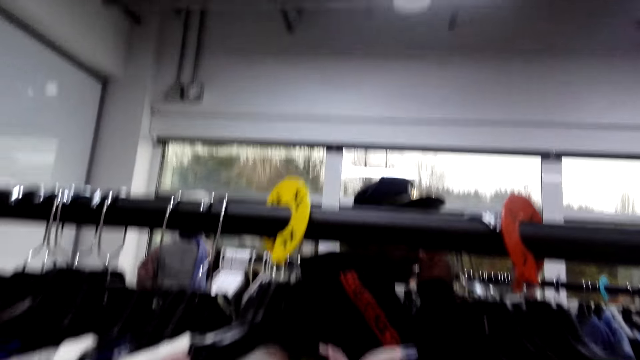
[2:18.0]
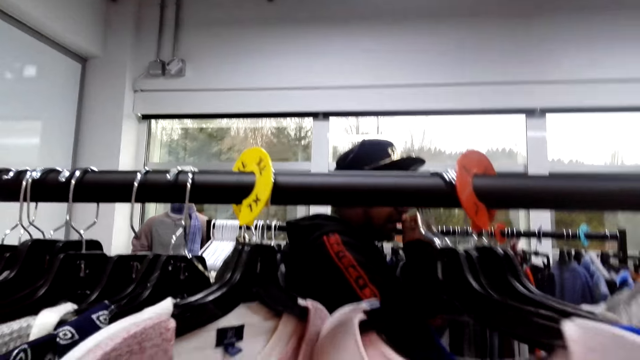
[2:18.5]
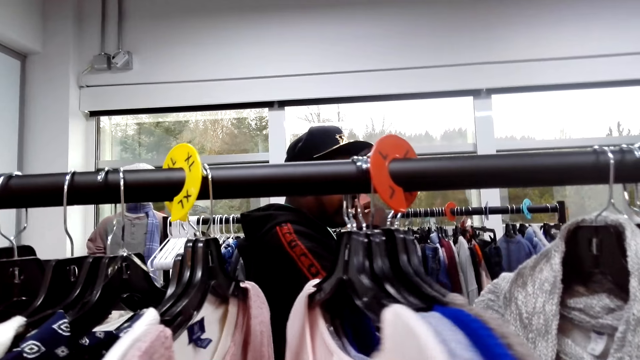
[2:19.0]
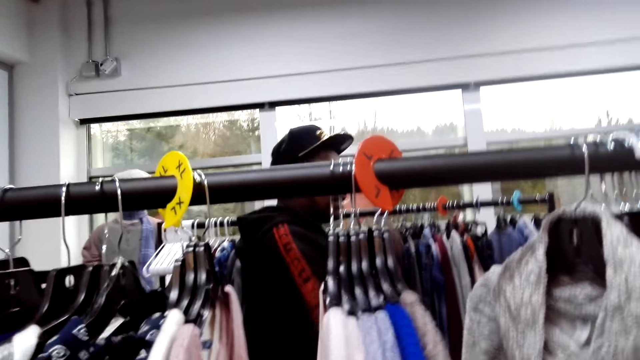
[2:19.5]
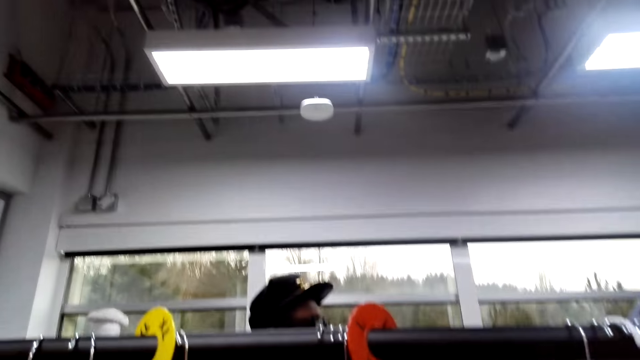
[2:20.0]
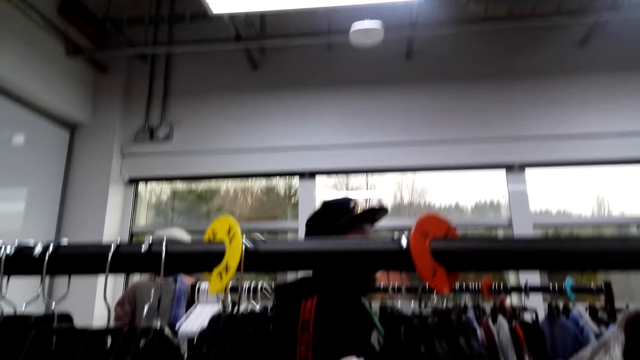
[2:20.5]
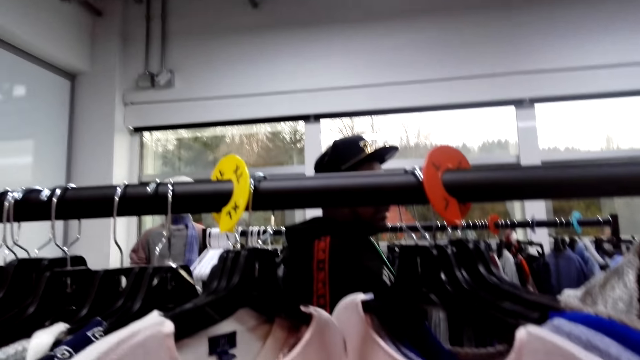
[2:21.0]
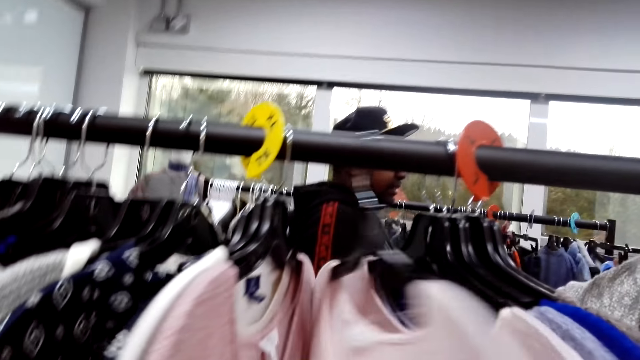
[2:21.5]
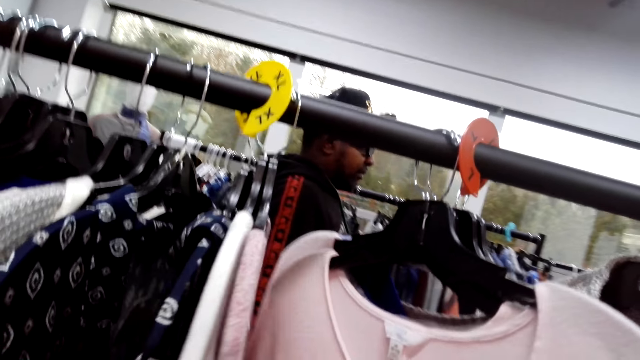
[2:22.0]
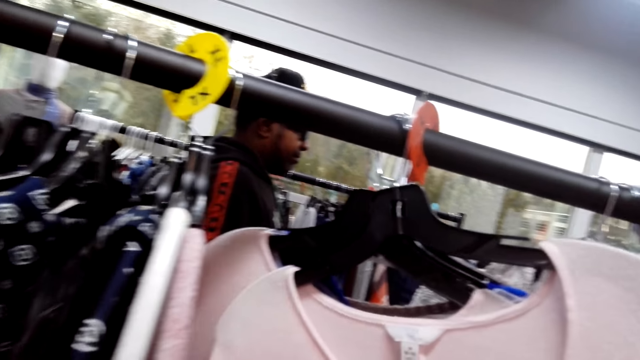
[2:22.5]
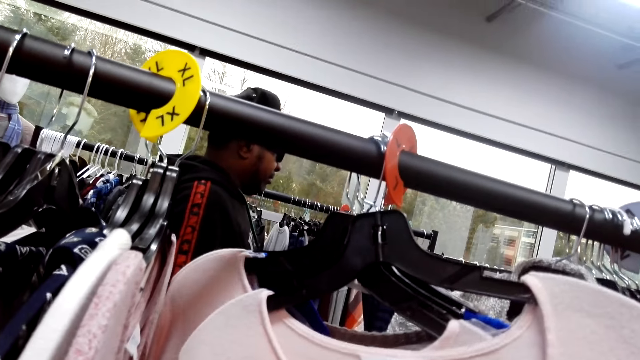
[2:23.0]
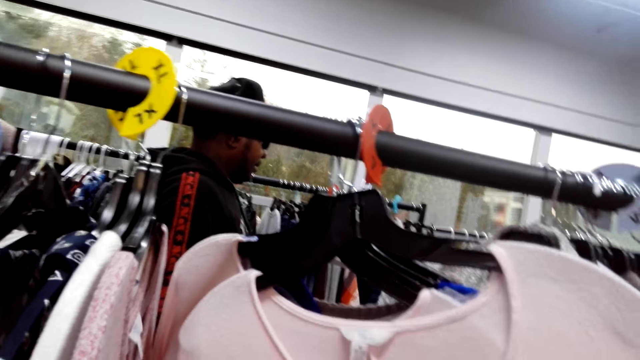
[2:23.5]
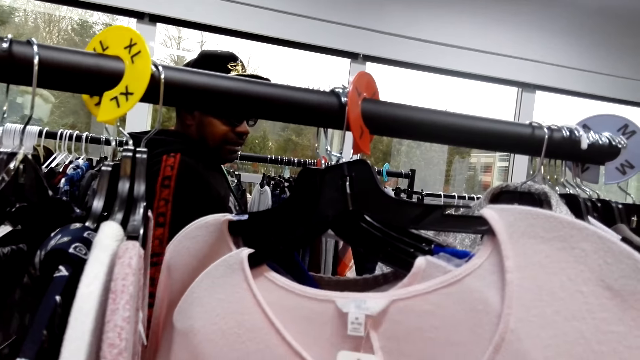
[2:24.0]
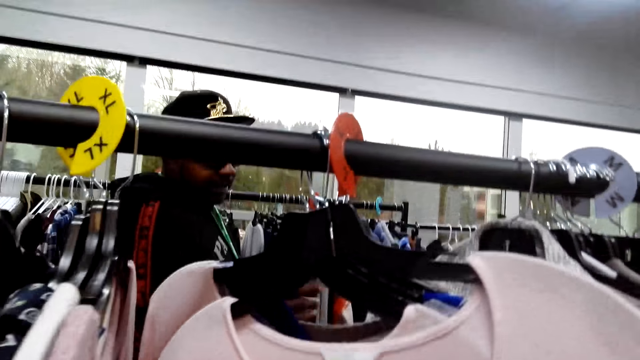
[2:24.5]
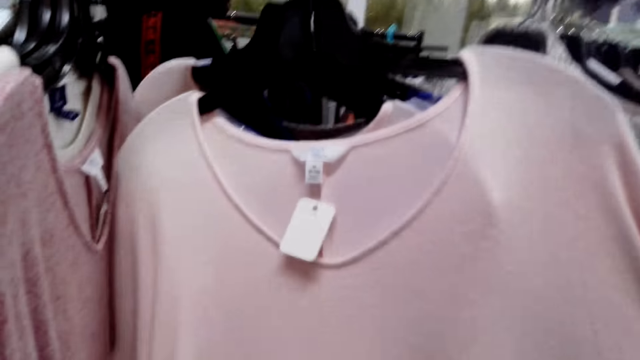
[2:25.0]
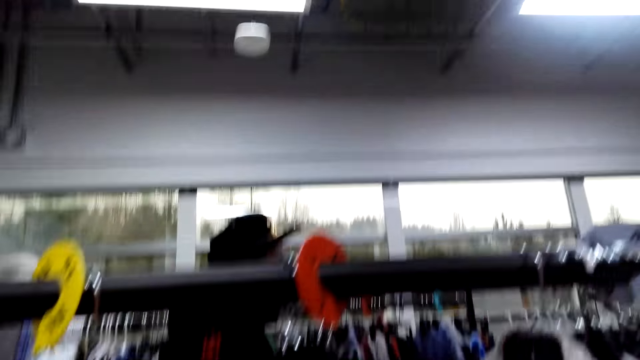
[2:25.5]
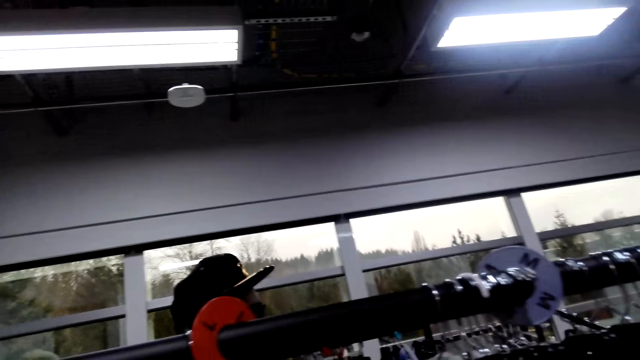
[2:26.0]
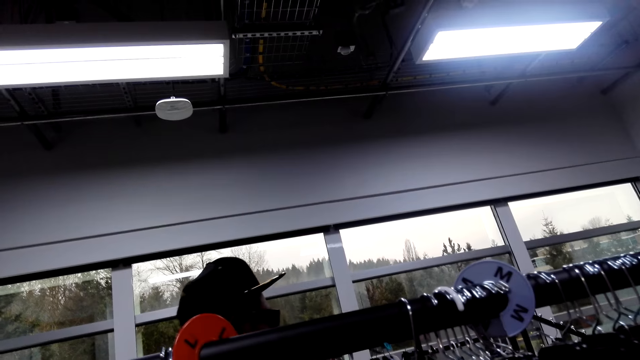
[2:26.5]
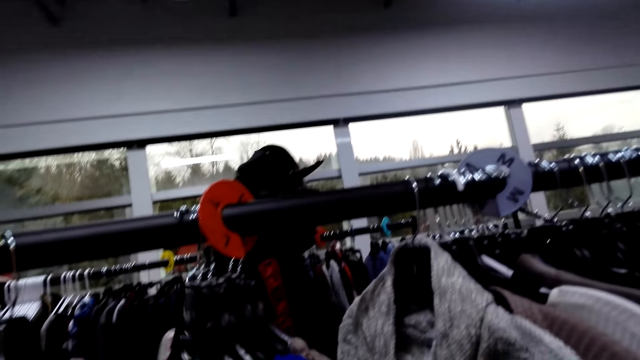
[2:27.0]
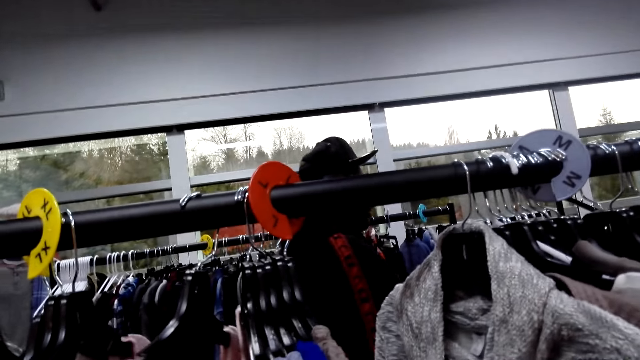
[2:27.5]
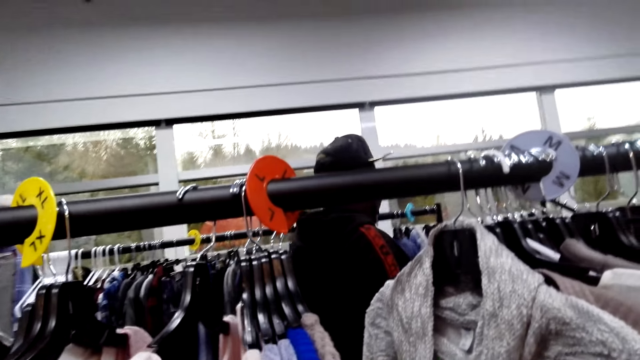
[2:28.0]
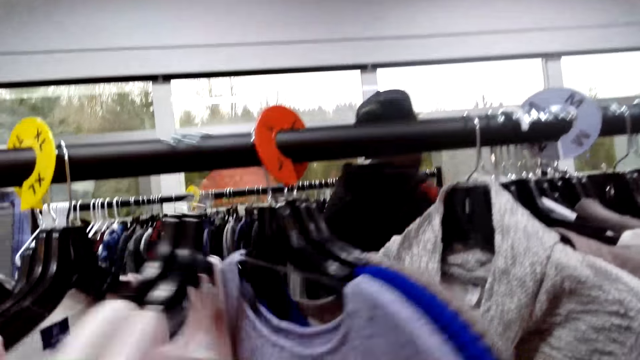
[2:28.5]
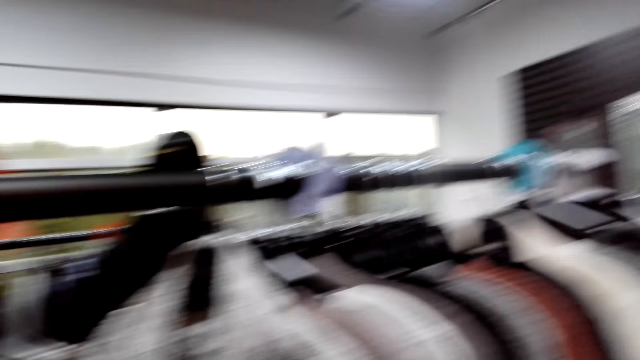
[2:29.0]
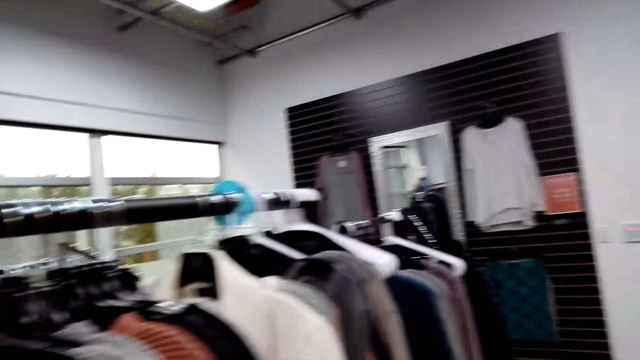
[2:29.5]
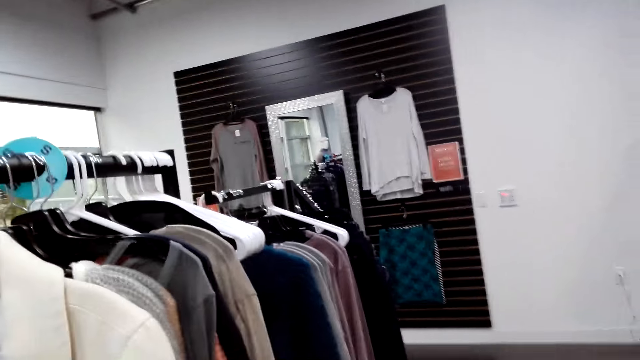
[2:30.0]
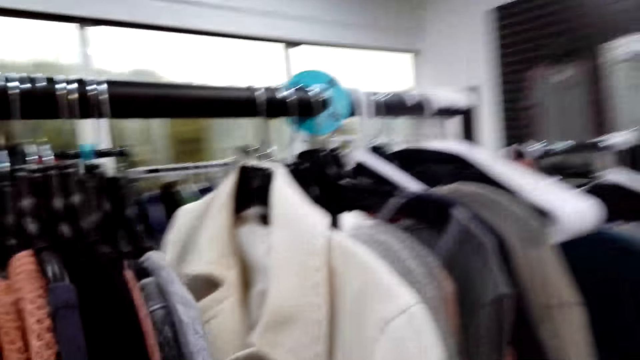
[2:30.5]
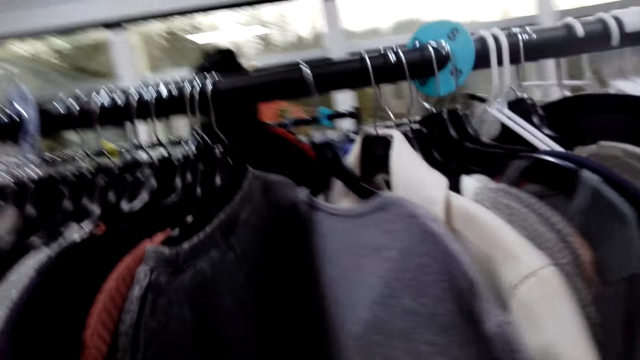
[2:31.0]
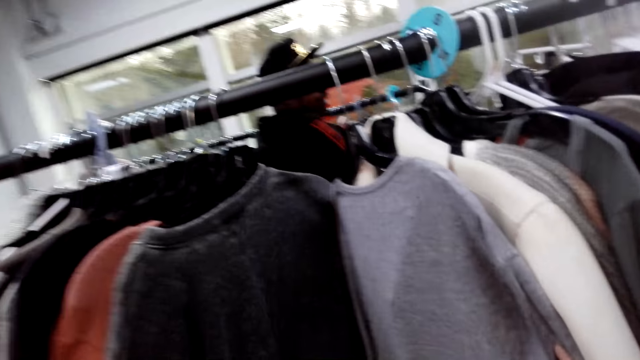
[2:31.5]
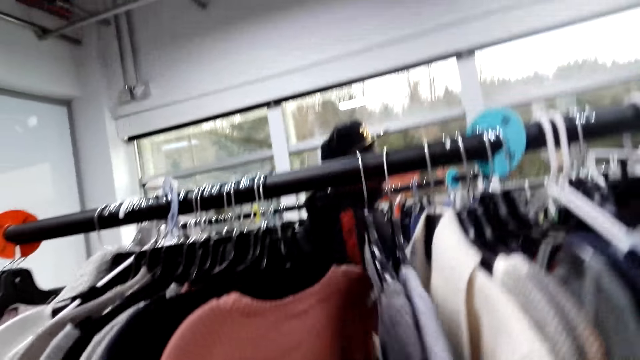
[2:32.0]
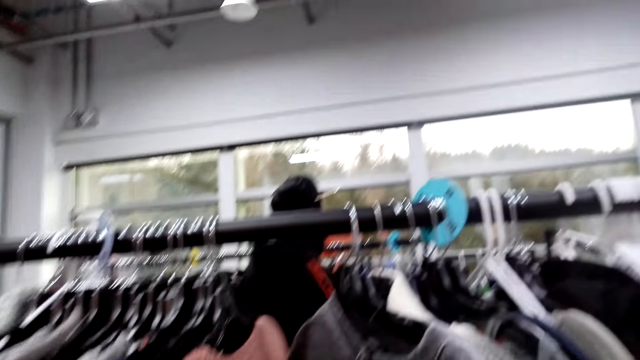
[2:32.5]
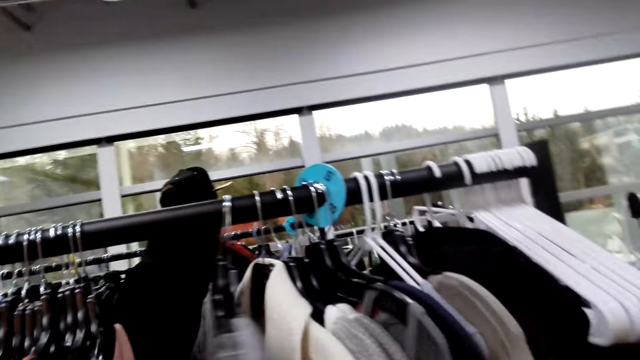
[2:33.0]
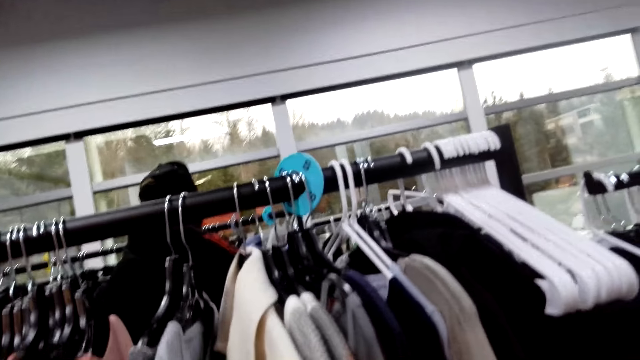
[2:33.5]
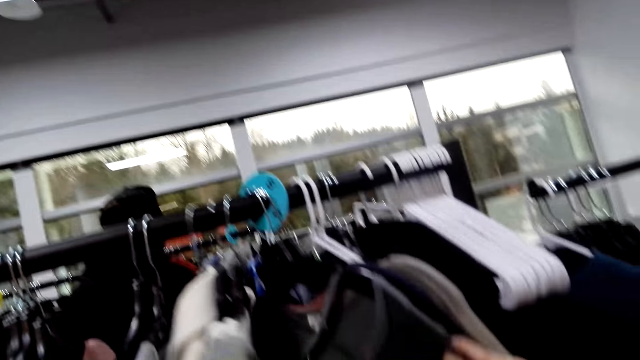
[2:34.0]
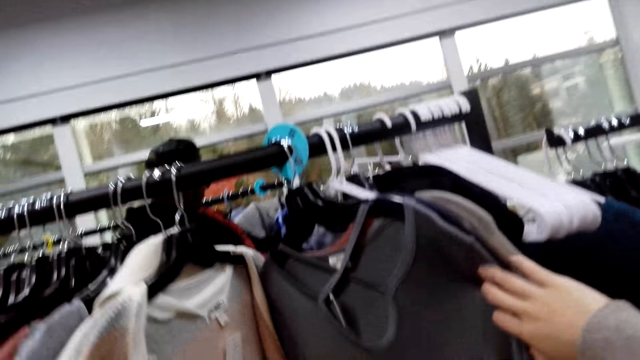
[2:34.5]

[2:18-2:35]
A man walks in the shop. A woman selects the shirts on the rack while she converses with another man and the first man.

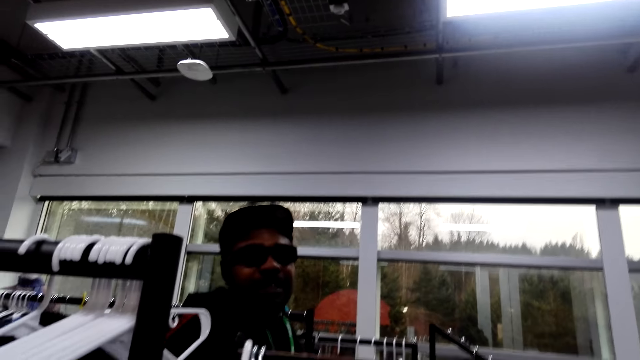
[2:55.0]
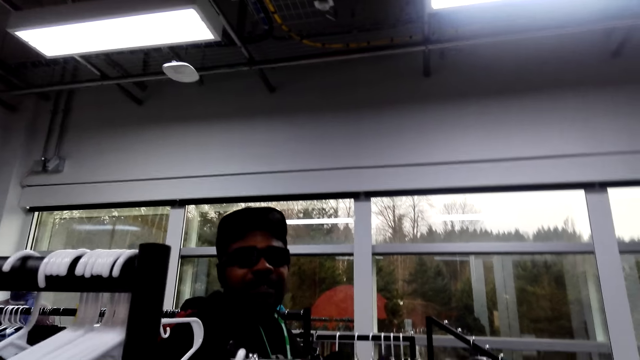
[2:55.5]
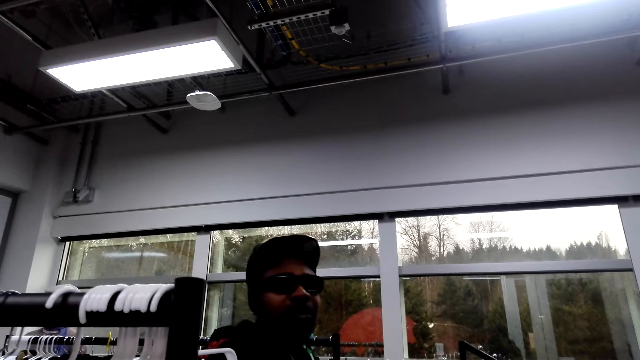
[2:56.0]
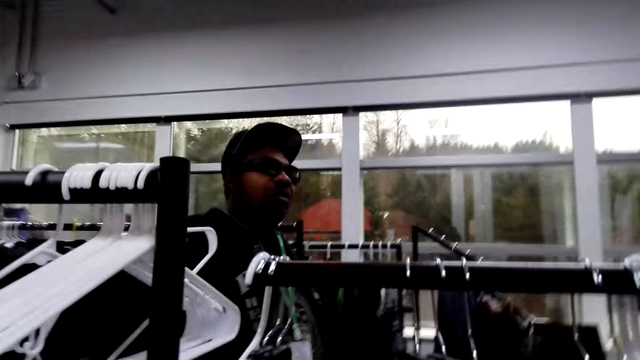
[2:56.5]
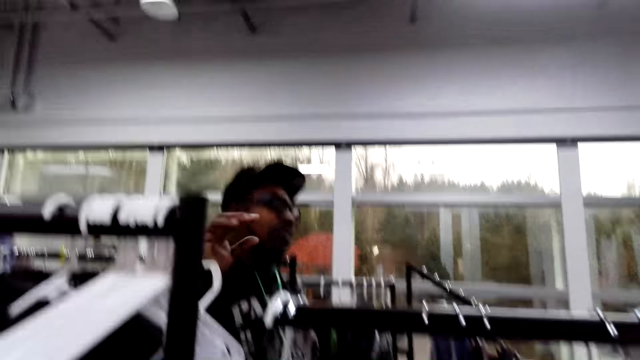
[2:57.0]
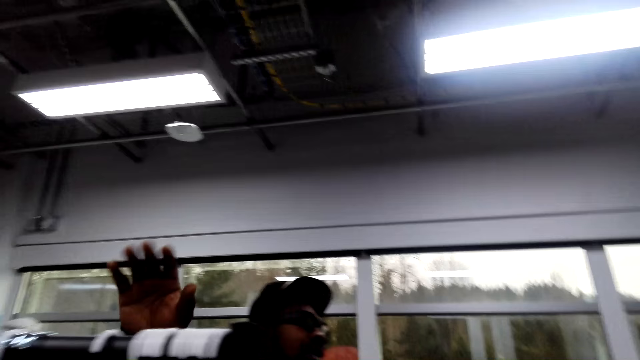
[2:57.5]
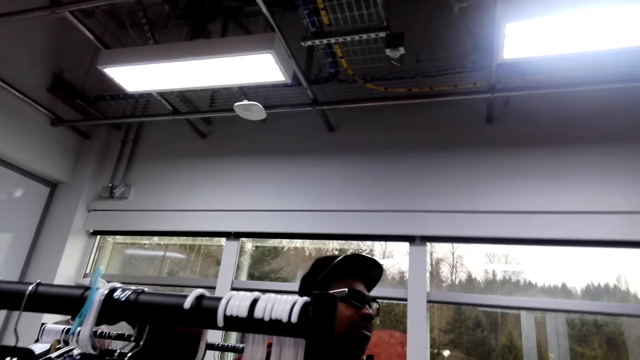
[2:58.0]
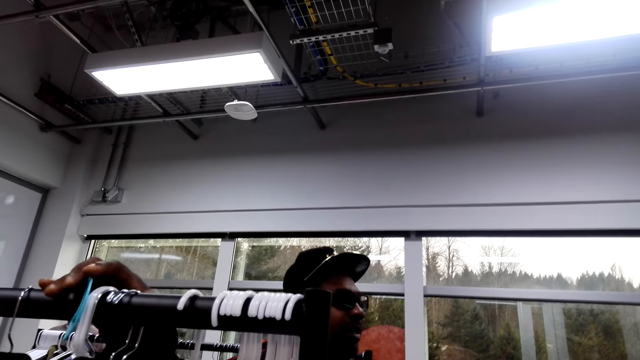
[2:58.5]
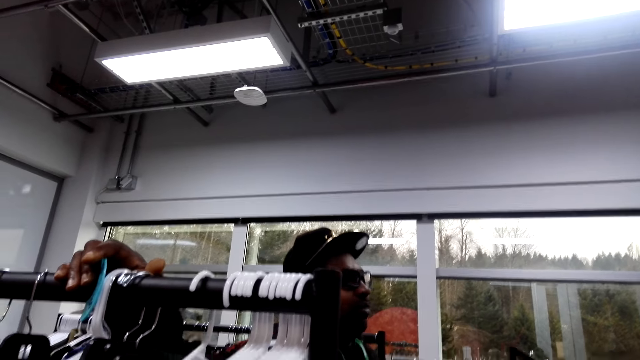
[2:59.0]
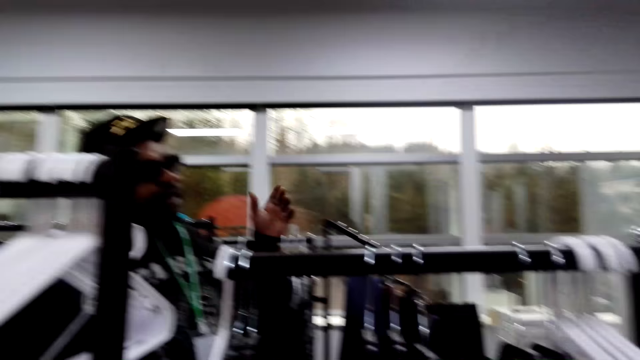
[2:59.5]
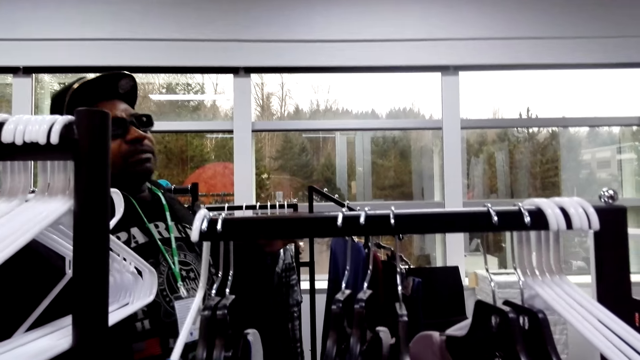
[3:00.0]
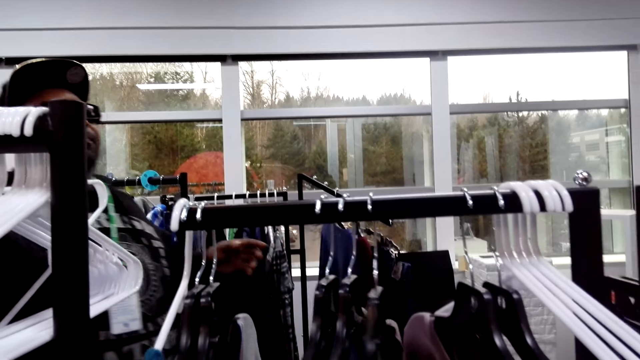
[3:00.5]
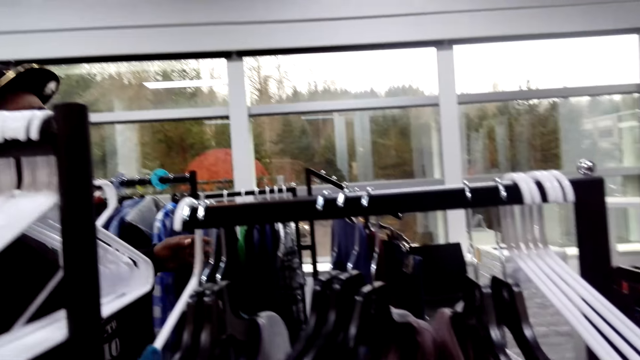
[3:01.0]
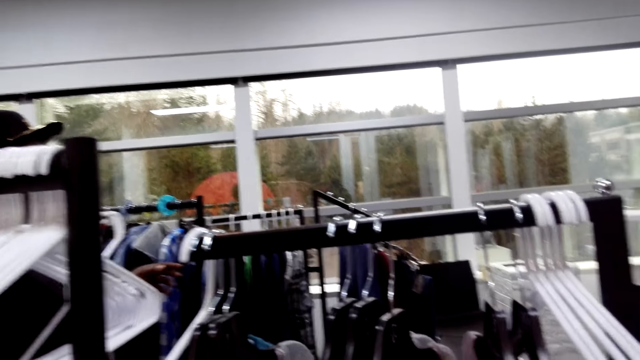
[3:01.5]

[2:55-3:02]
A man holds the clothes rack. The camera wearer converses with the man.
